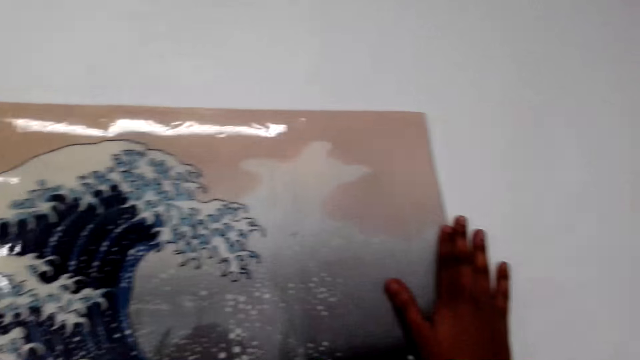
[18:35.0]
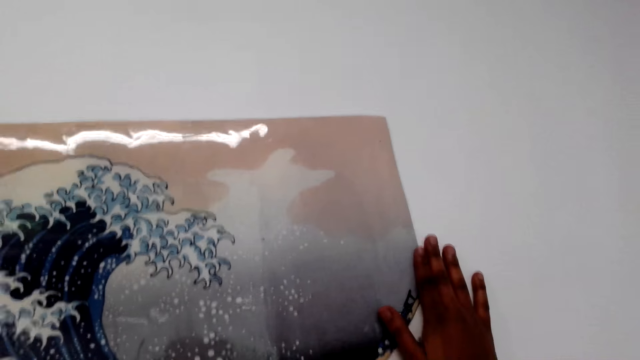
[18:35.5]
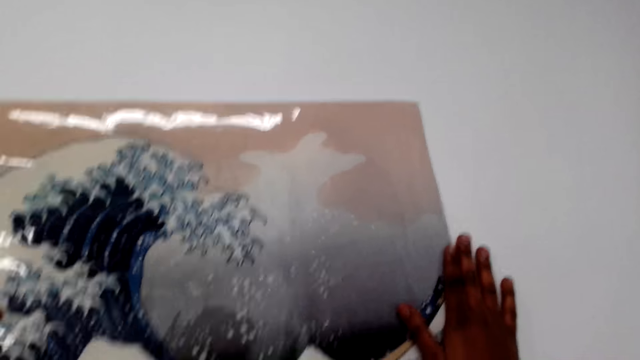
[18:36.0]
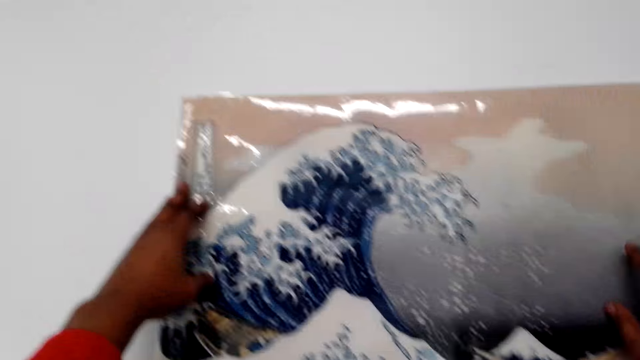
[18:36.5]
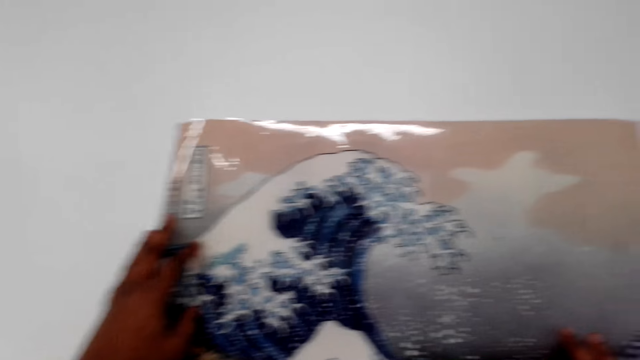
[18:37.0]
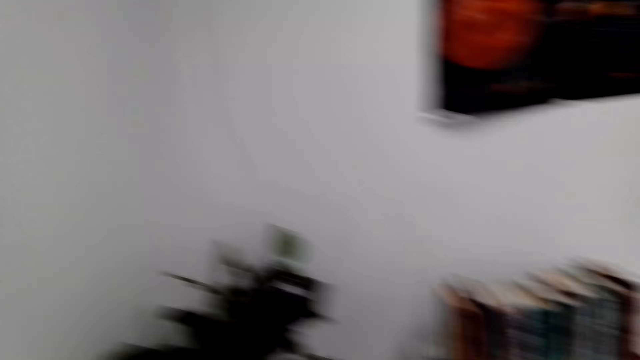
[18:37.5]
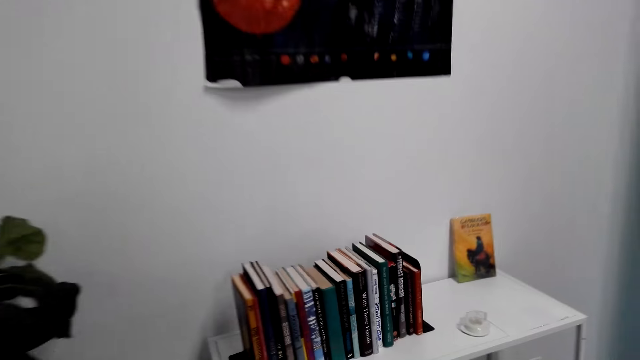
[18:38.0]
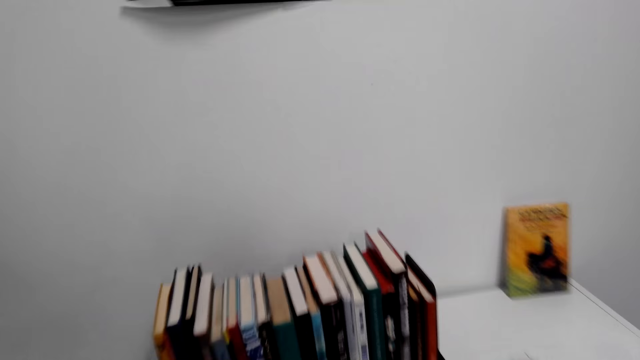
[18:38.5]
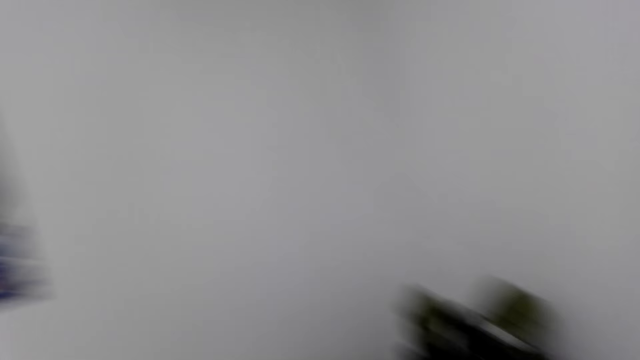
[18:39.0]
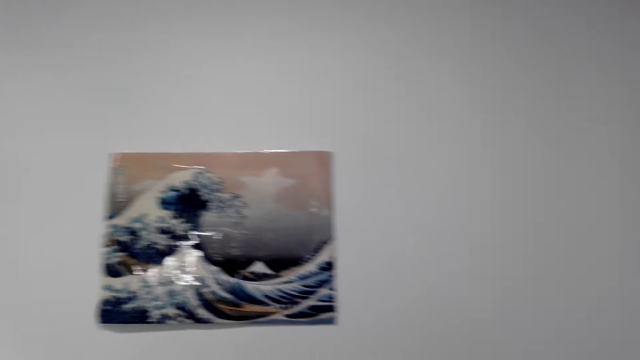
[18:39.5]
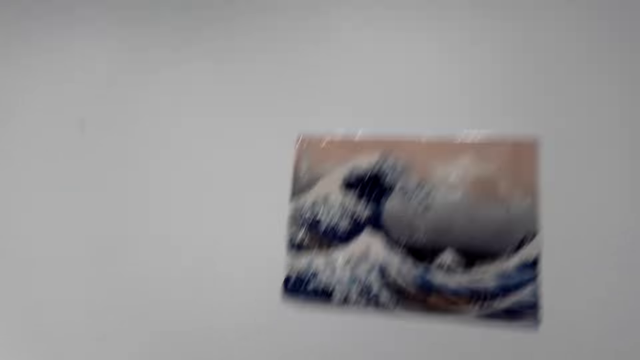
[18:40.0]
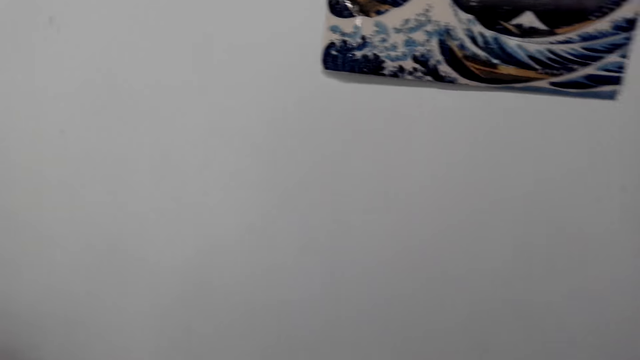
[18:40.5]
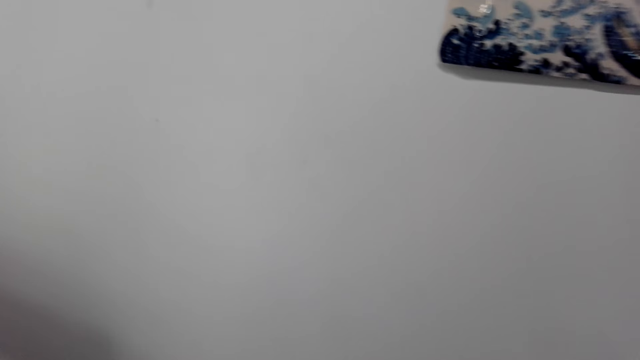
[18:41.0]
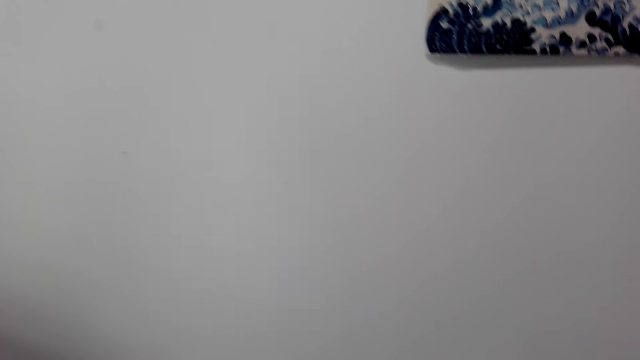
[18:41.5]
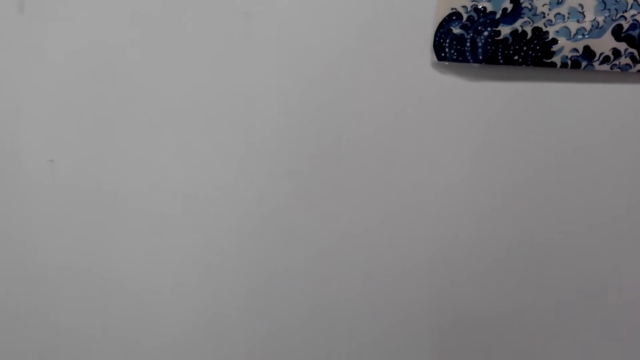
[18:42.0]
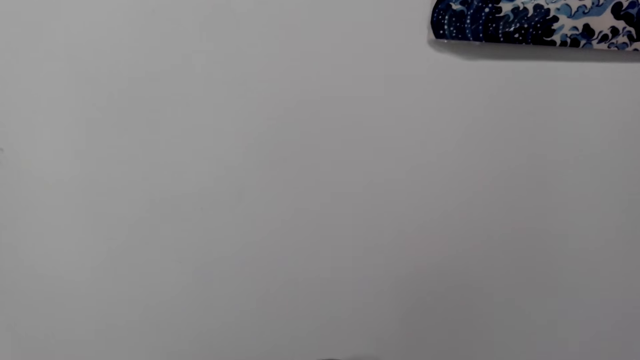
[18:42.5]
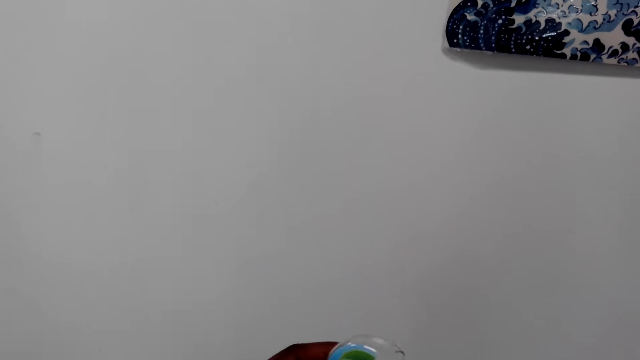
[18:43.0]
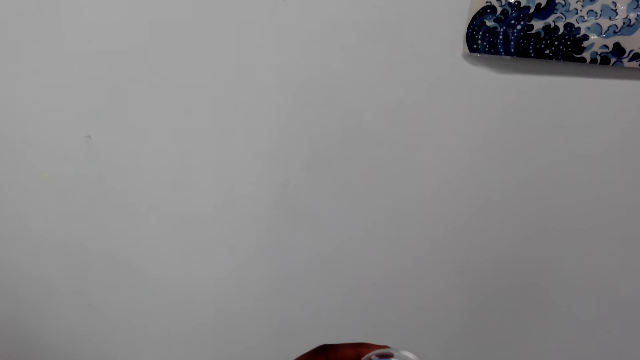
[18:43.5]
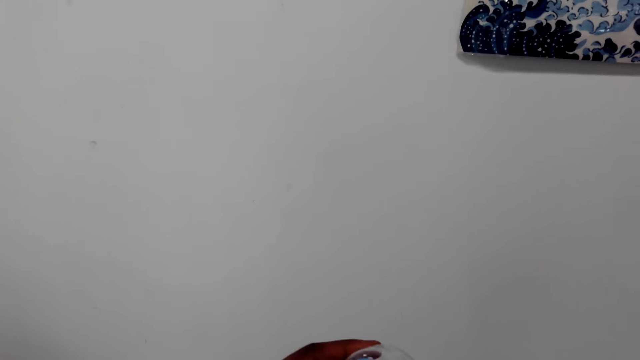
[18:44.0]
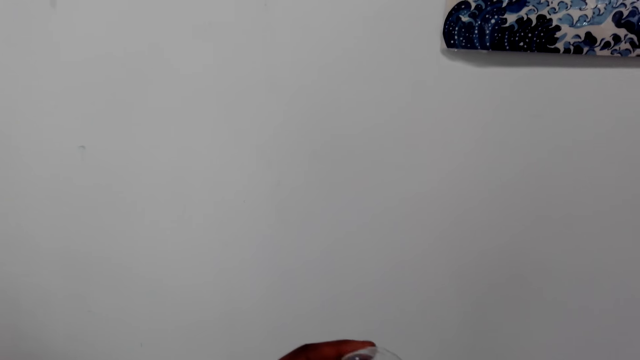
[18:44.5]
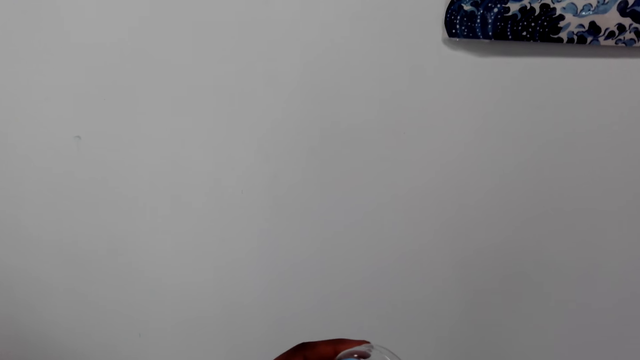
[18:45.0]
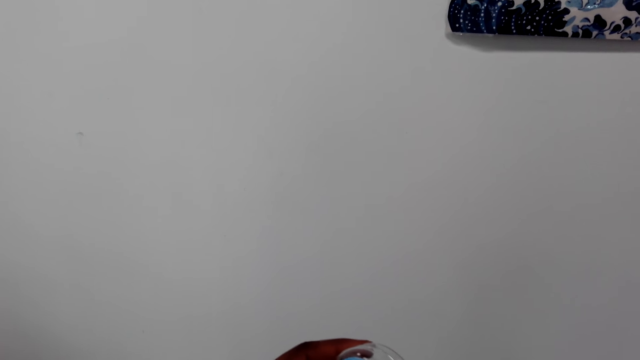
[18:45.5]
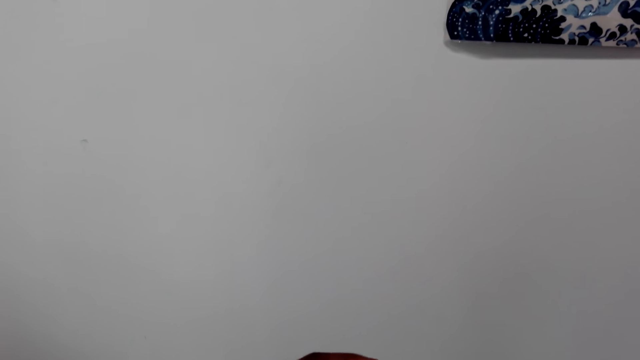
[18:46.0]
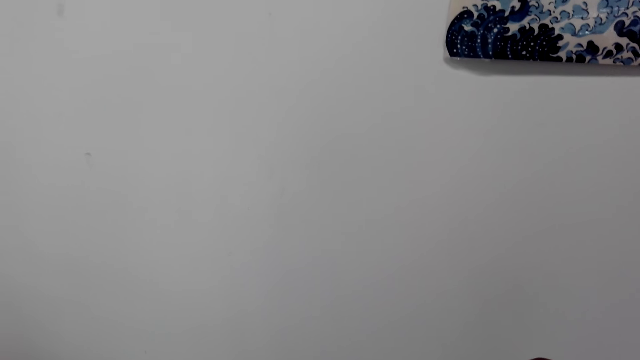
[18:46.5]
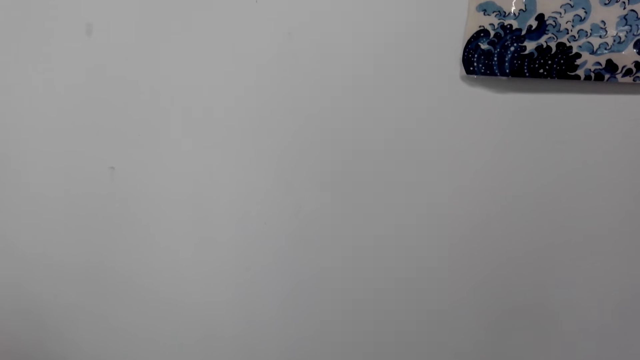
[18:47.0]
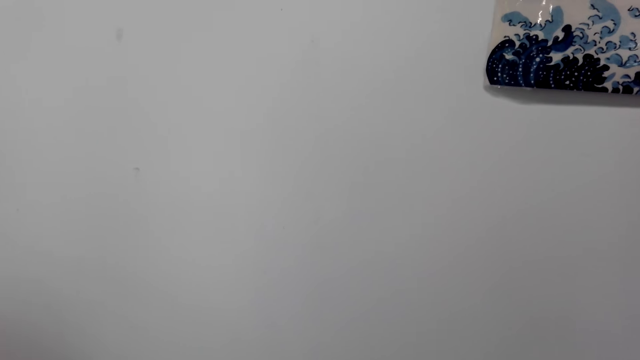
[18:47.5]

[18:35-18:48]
The camera wearer walks around the house. They pick up sellotape from the table. They hold a container. They unfold the sellotape.

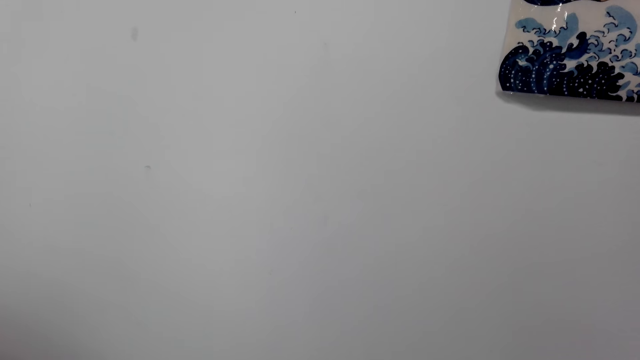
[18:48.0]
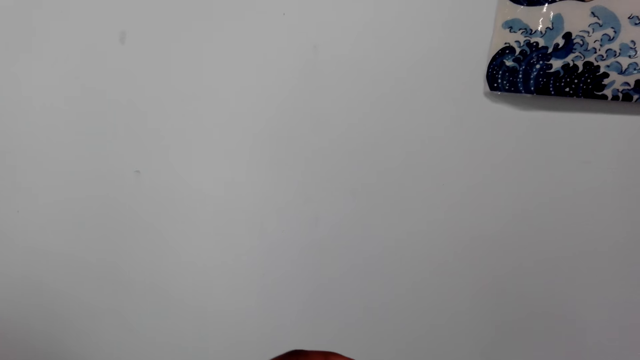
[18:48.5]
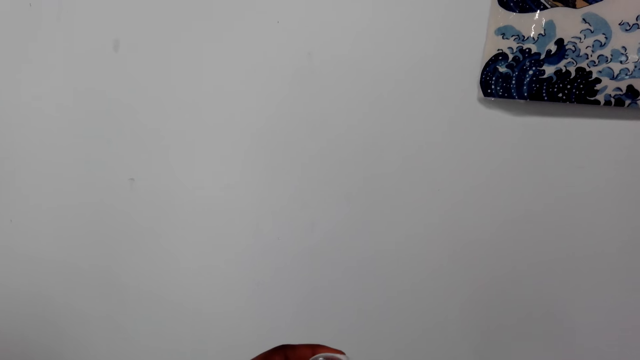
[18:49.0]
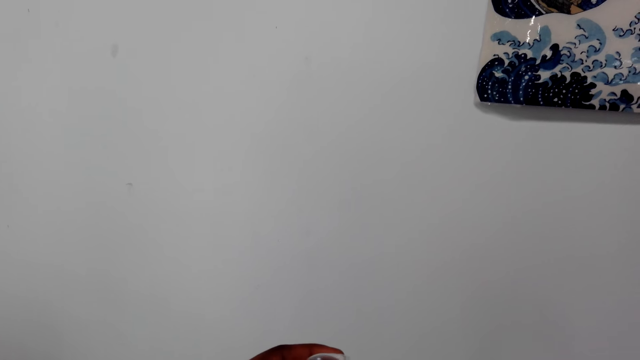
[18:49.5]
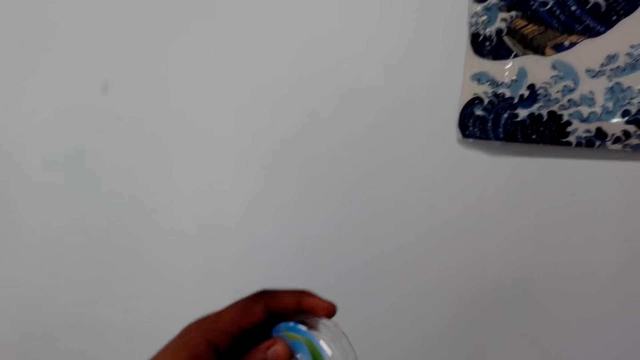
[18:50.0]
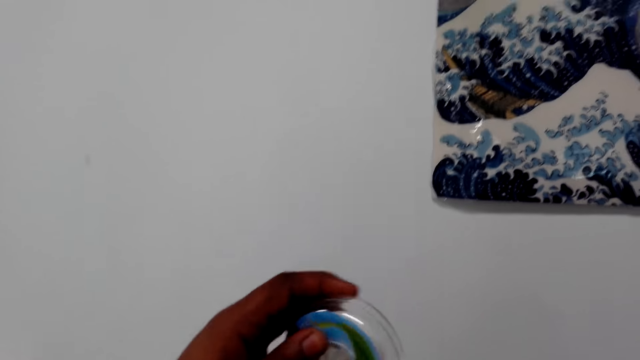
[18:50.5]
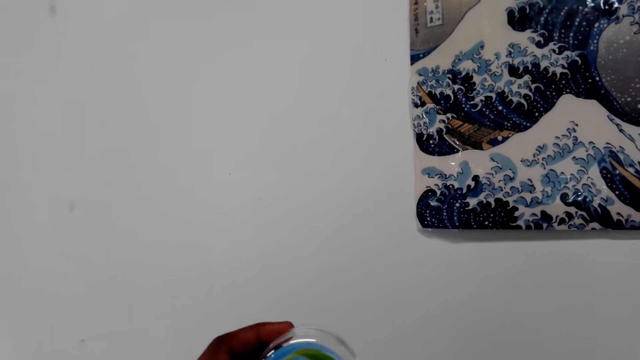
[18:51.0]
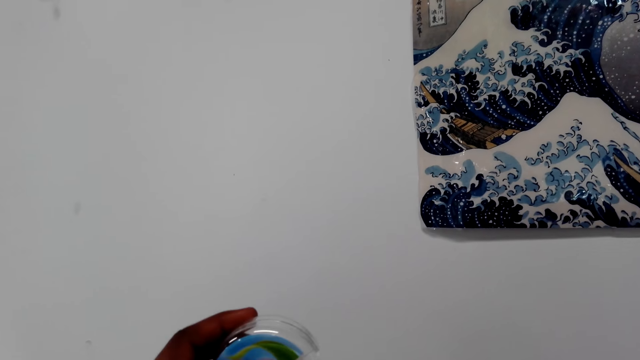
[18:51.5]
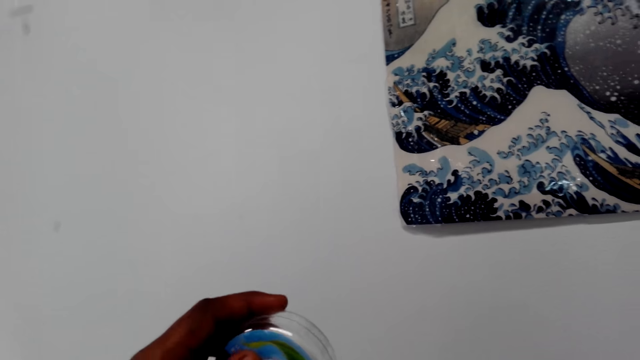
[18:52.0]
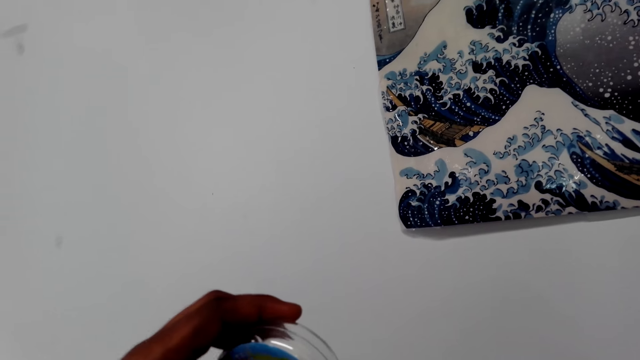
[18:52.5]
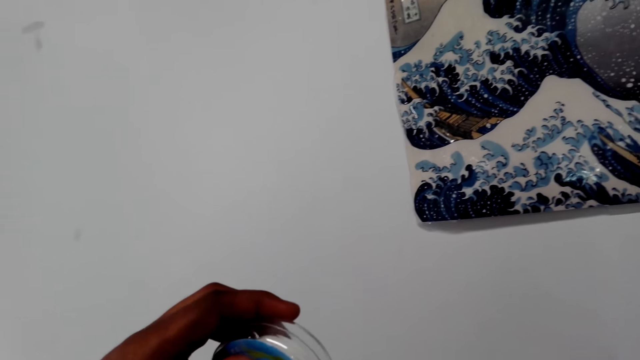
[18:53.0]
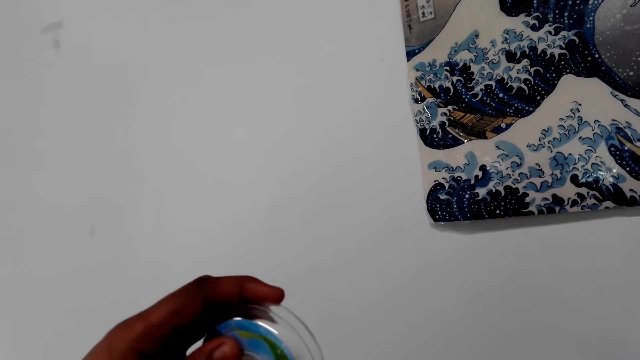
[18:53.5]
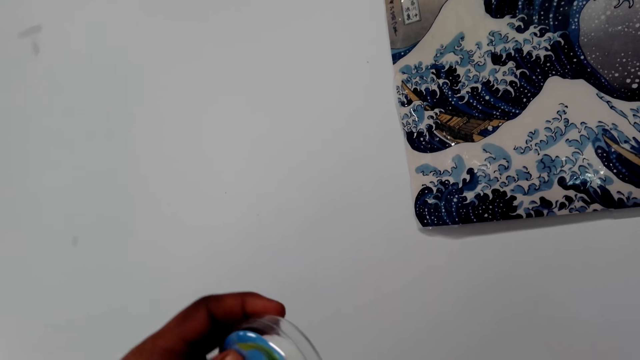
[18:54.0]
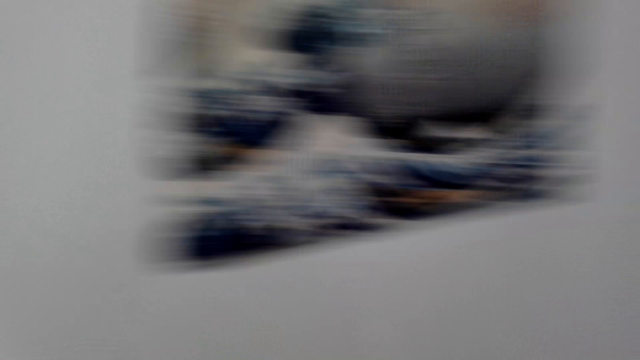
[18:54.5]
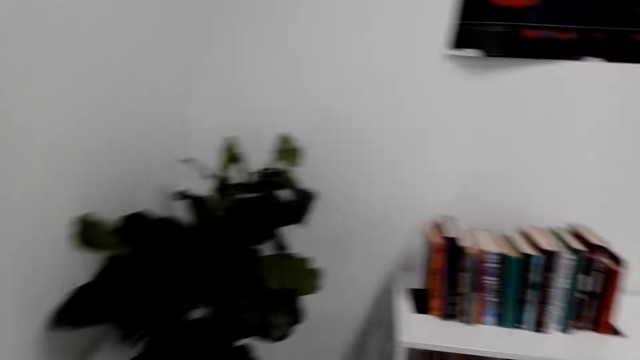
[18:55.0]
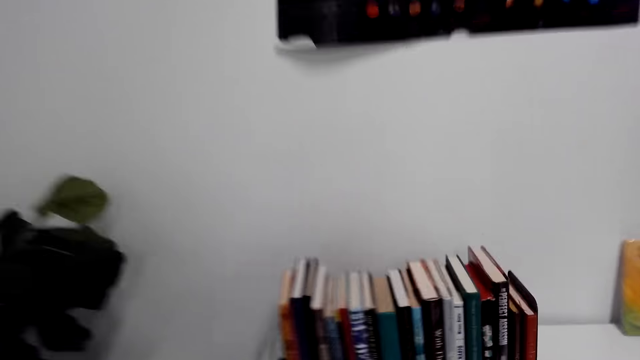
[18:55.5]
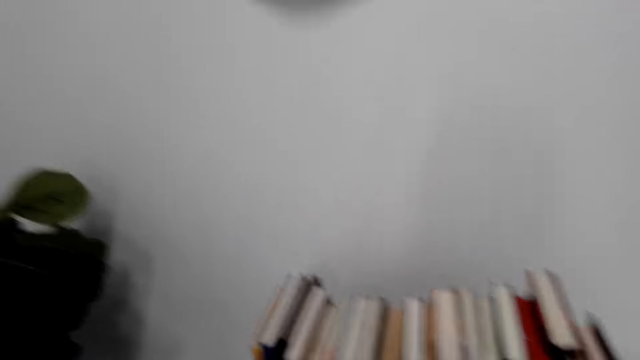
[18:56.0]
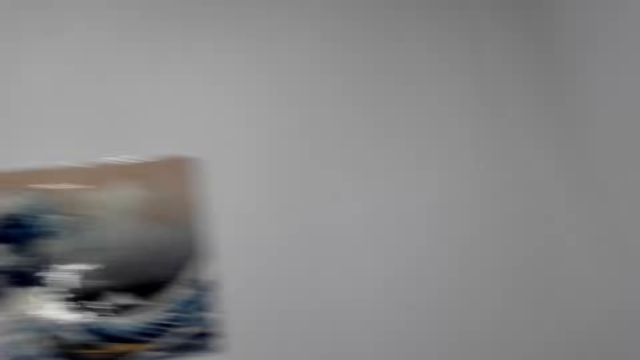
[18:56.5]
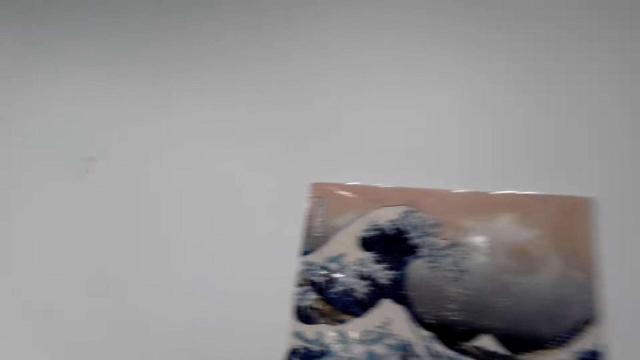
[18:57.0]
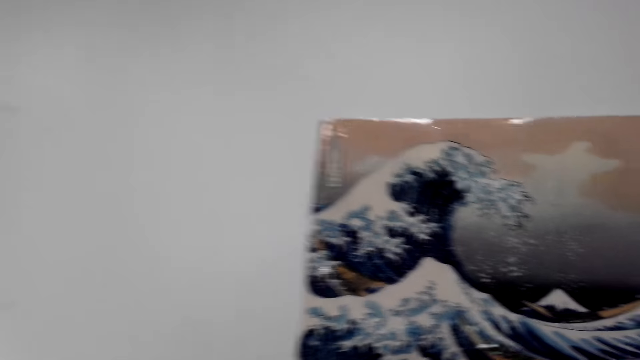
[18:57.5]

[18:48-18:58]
The camera wearer walks around the house. They put sellotape on the table. They walk around the house.
